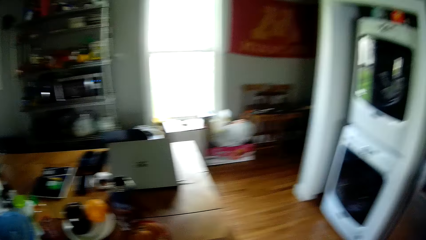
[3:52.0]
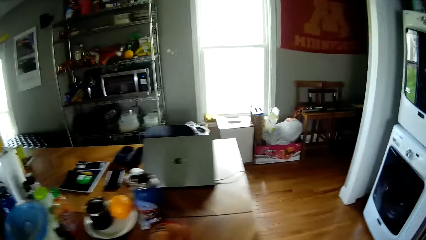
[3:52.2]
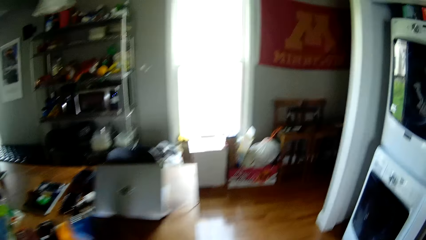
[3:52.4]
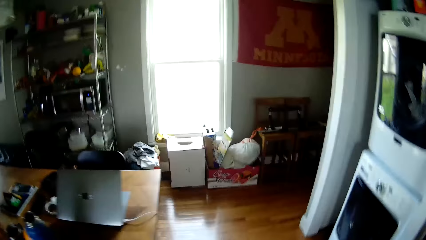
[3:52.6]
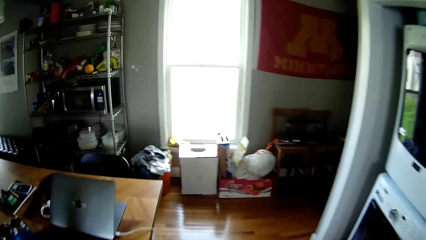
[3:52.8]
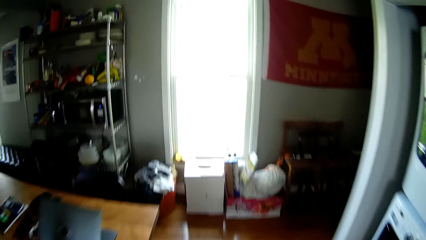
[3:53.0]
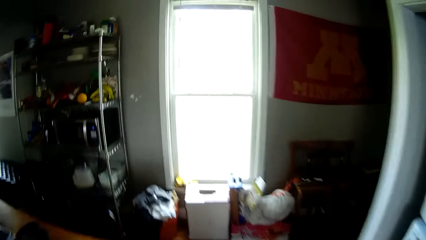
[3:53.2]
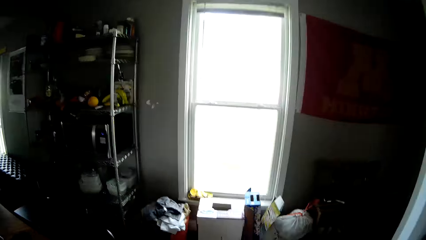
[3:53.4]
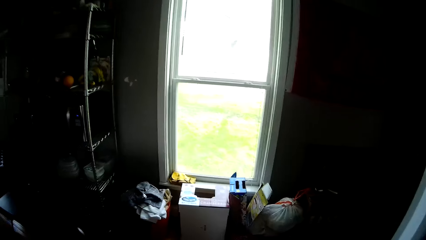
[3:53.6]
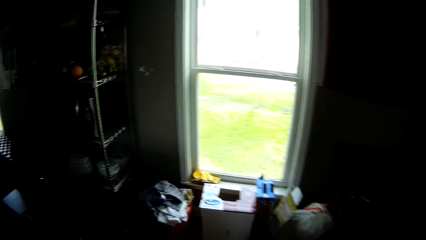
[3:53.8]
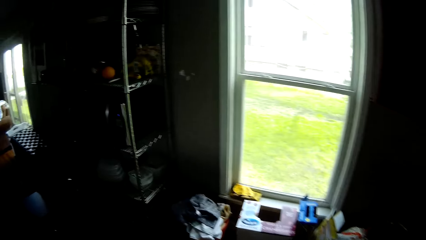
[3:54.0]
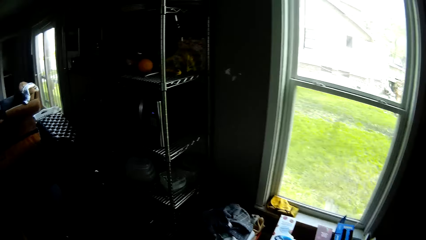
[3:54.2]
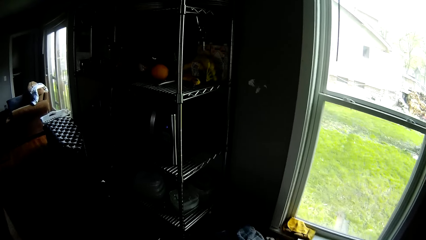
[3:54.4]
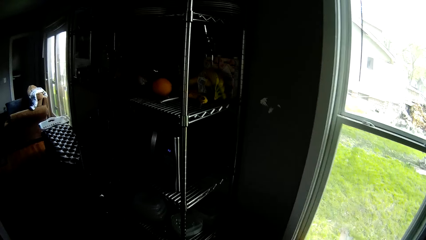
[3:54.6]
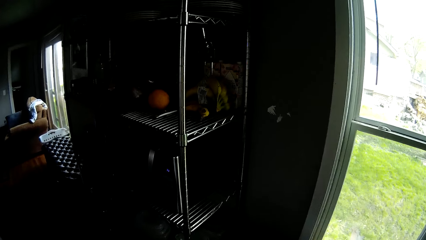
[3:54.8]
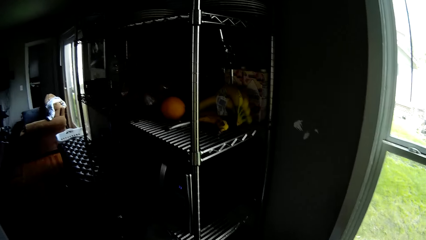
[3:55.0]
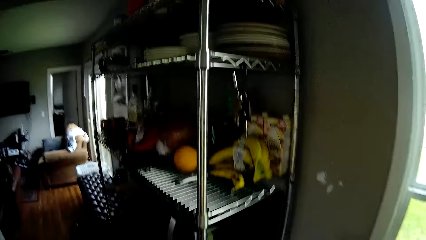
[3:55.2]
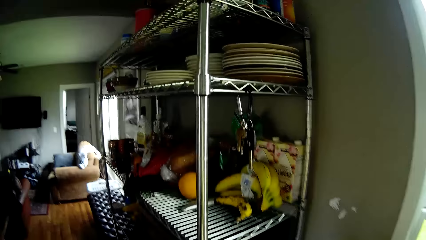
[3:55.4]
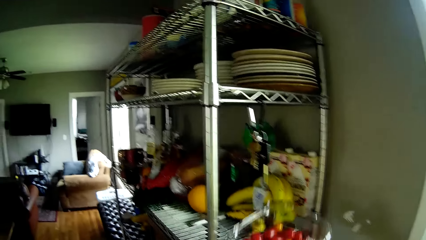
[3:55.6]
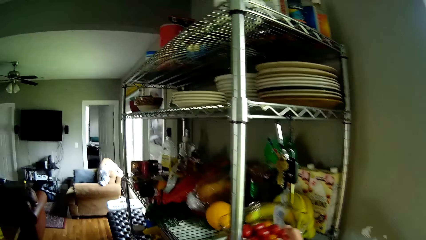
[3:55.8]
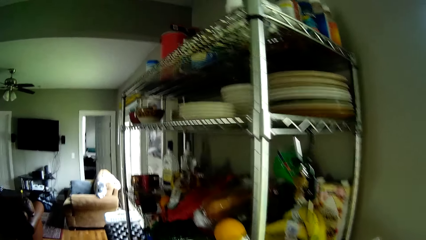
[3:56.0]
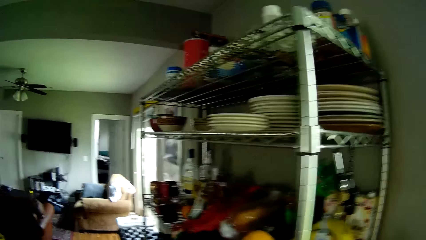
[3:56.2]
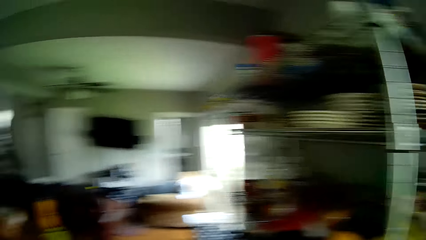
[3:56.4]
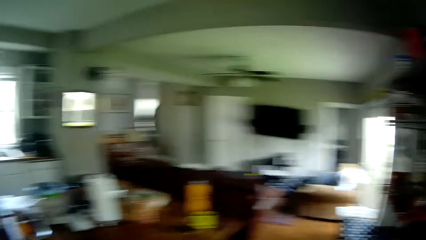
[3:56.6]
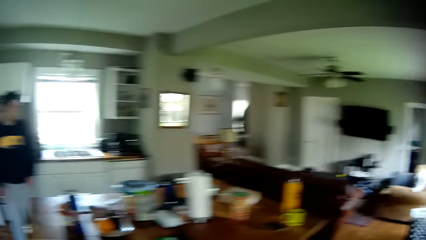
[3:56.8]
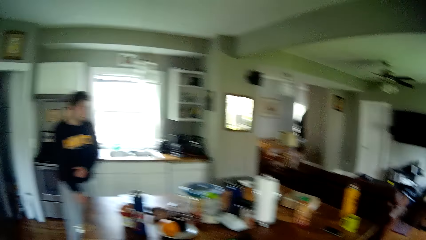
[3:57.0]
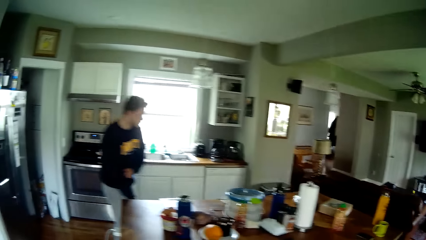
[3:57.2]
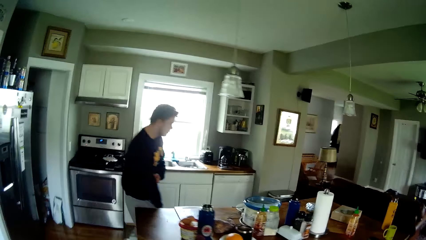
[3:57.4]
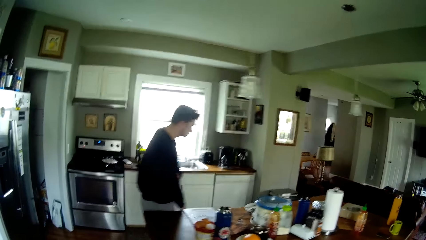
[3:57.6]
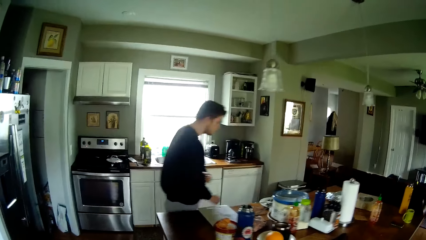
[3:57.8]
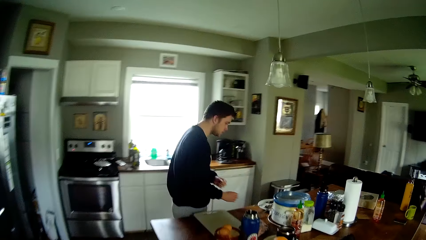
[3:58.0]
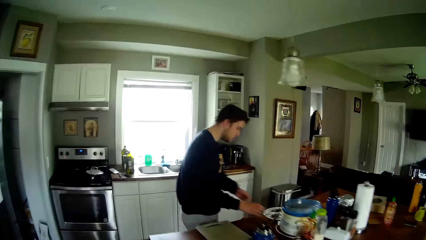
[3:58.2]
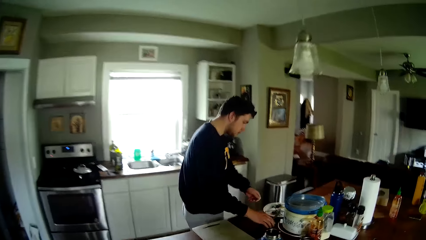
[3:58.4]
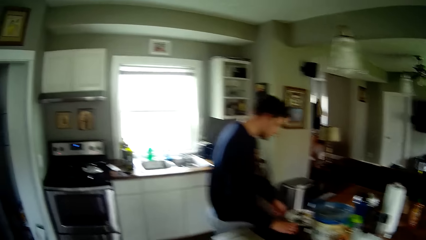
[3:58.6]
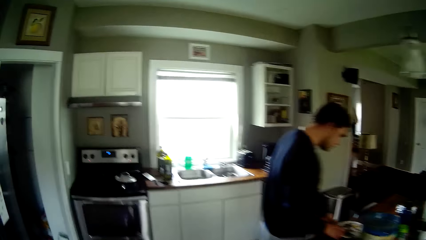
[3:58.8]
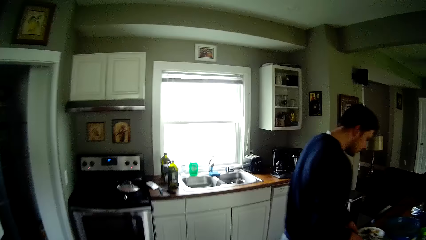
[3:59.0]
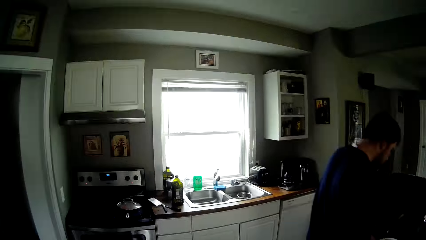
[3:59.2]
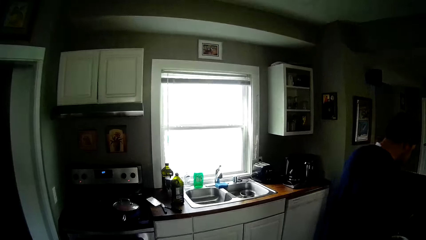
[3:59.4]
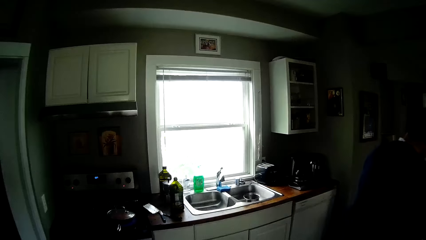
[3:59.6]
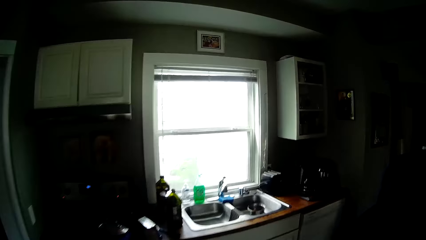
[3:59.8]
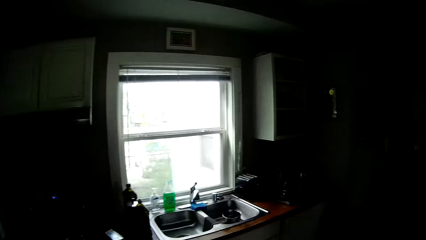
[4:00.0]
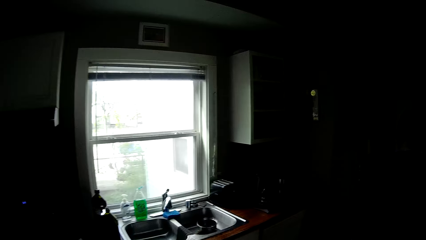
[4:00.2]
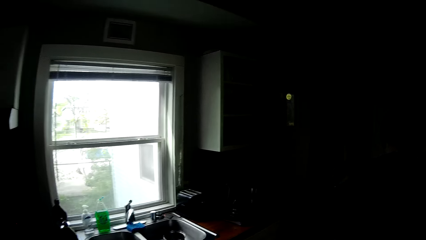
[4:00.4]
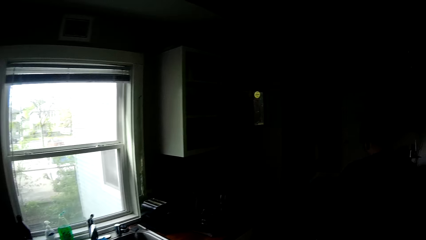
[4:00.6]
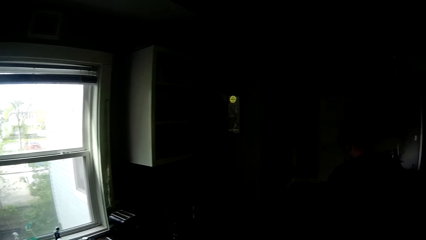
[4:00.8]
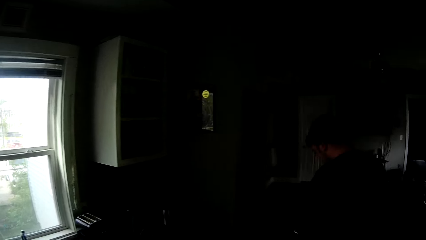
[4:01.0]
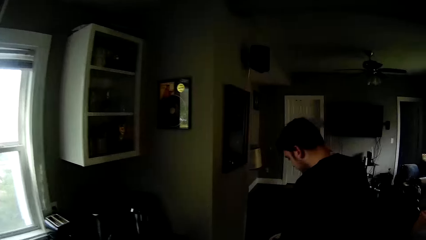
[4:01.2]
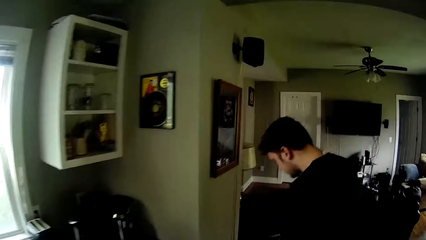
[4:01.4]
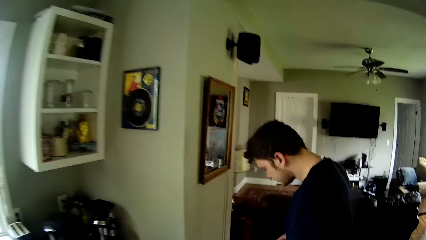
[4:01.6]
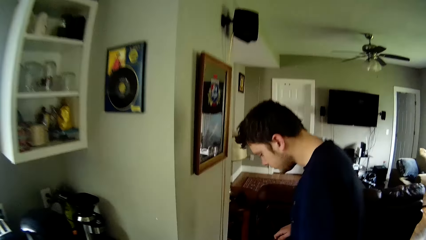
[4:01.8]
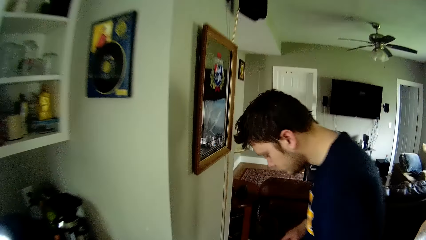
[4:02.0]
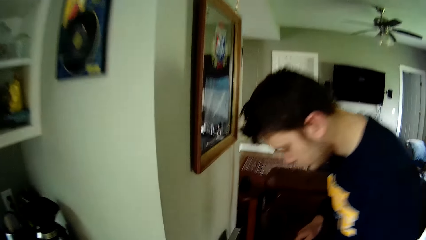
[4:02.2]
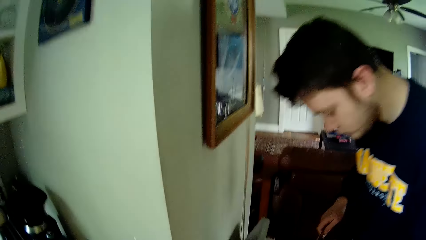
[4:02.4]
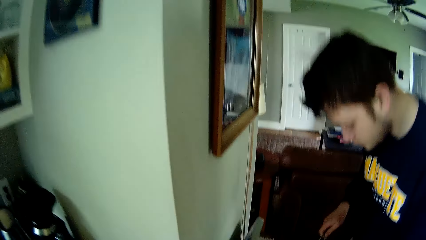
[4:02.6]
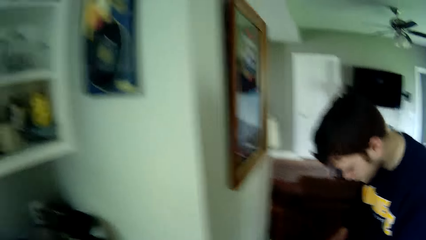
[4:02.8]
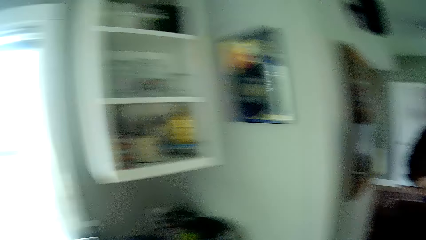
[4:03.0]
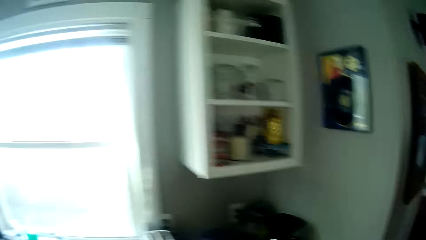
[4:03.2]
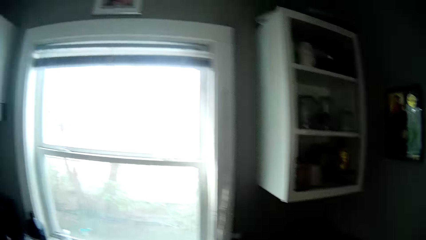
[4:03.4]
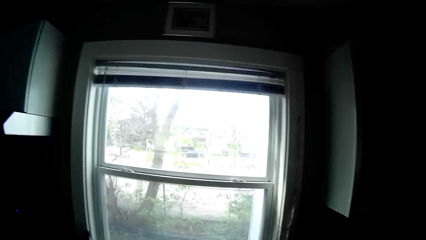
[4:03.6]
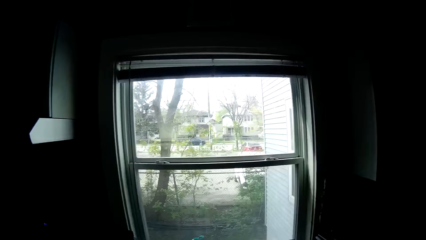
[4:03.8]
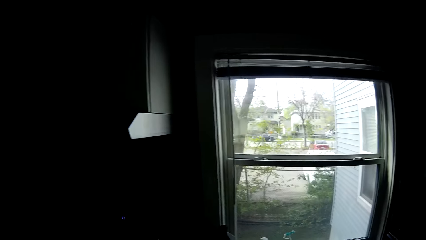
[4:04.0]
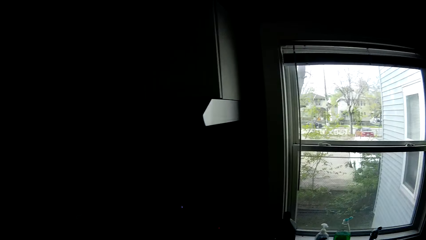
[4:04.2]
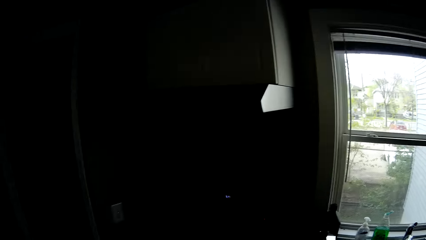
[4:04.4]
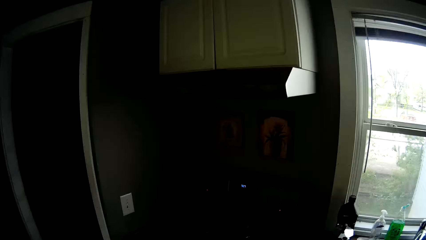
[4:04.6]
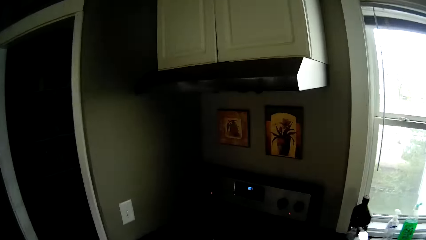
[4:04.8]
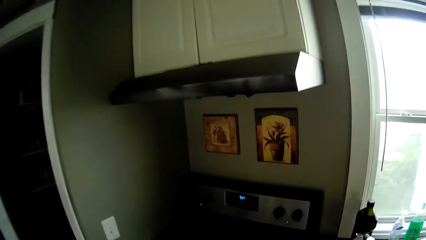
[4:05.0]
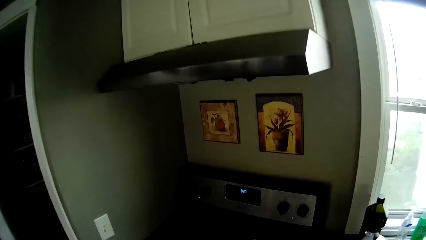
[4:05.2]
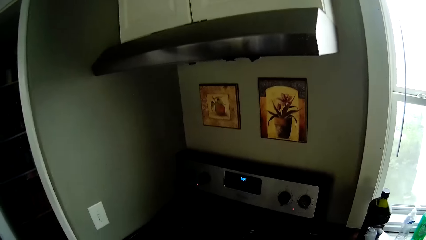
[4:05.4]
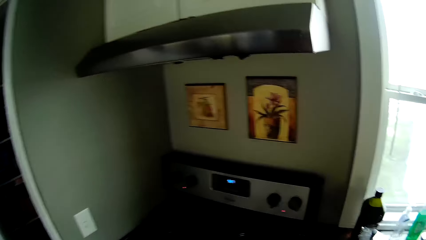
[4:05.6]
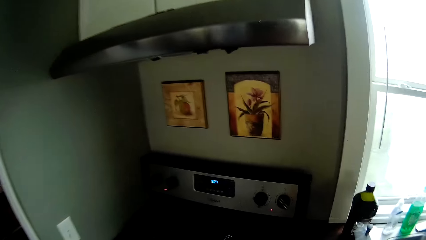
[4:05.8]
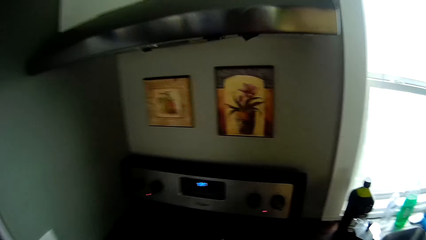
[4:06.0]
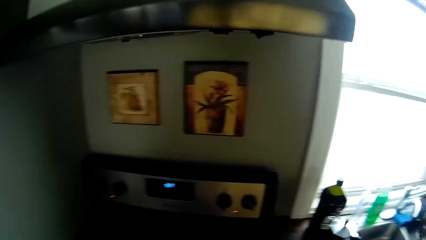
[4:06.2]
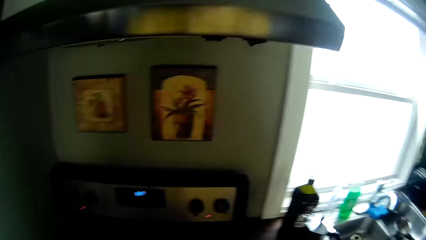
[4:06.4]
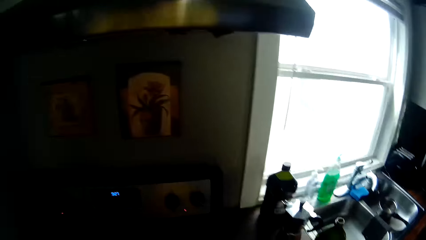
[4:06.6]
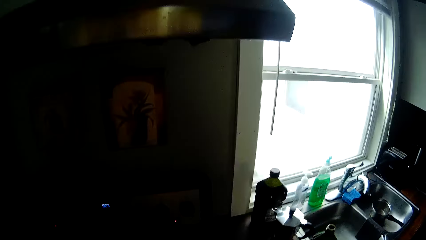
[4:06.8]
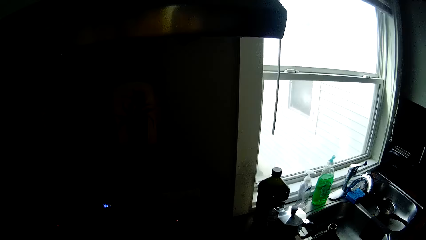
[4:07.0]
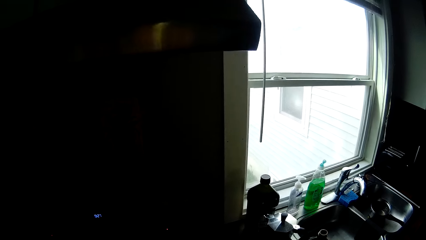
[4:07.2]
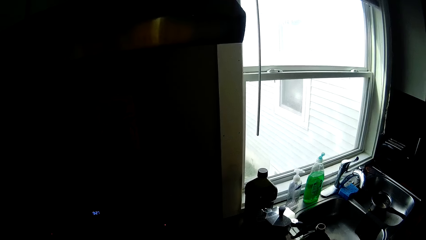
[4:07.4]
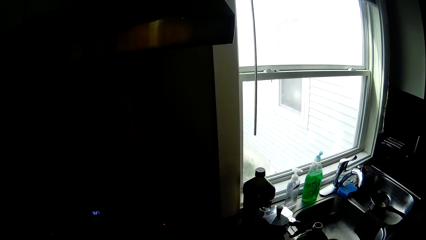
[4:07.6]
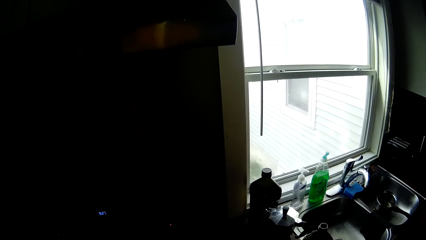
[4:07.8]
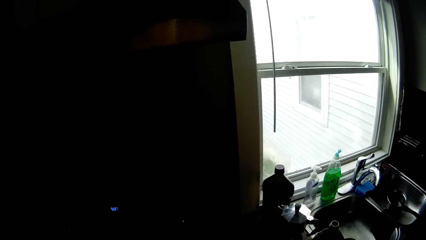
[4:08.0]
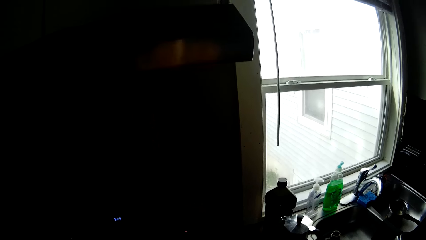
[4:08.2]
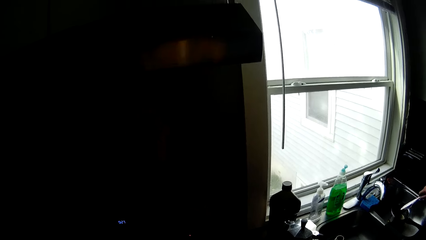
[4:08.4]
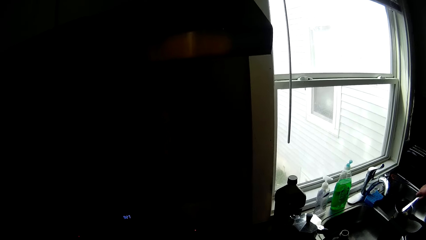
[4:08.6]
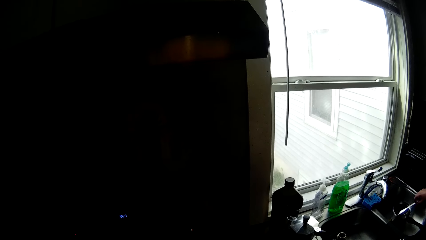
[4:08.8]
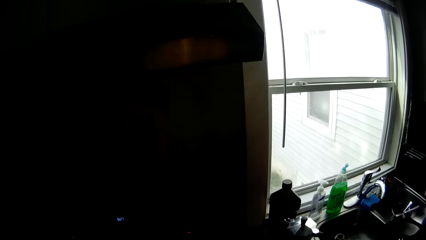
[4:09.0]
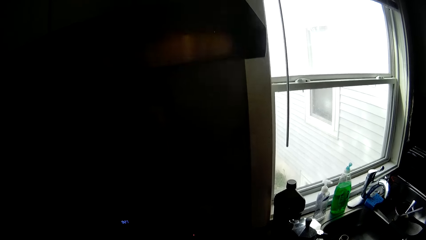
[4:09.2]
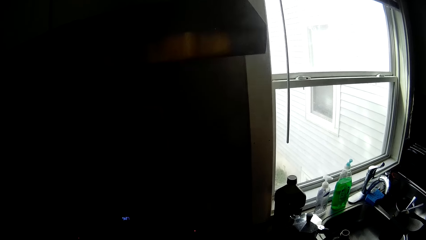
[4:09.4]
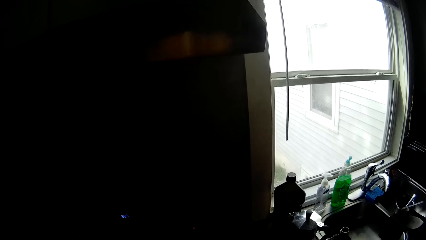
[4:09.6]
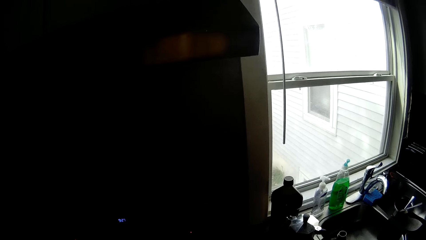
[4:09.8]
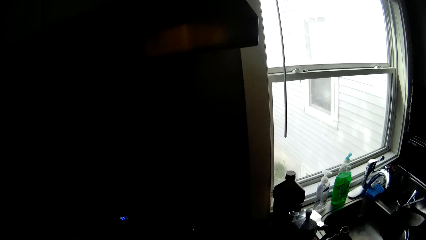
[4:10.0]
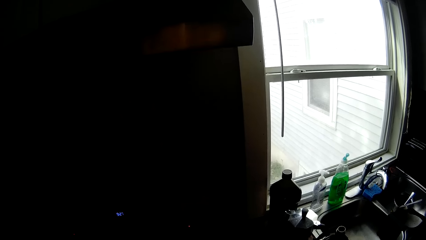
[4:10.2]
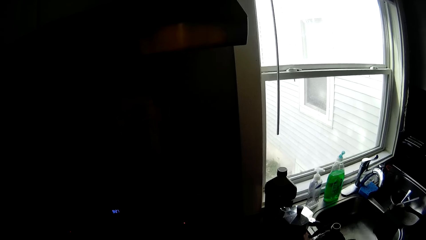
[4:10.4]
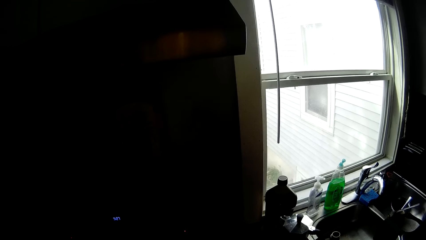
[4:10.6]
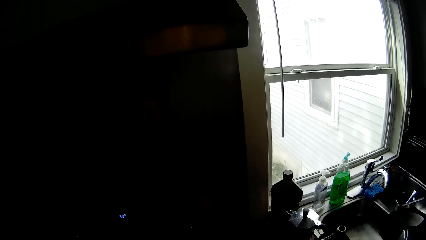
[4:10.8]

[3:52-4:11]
The camera wearer walks towards the plate rack. He puts a plate of tomatoes in the plate rack with his right hand. A man holds his right sleeve with his left hand. The man touches the kitchen counter with his right hand. The camera wearer walks towards the man. He stands in front of the cooker.
